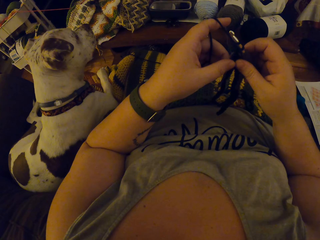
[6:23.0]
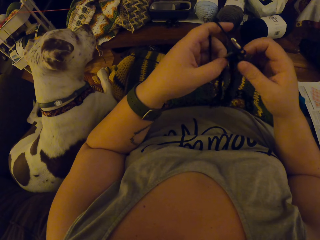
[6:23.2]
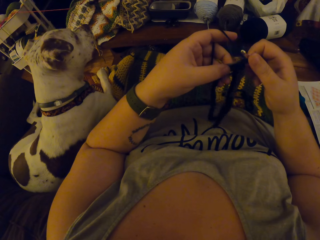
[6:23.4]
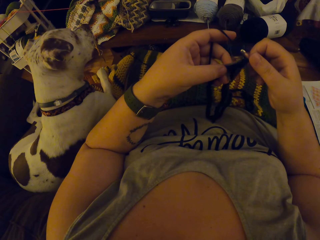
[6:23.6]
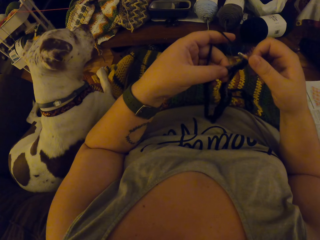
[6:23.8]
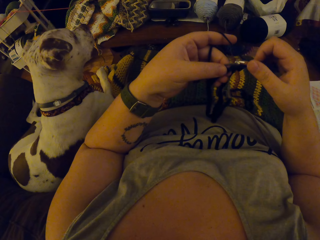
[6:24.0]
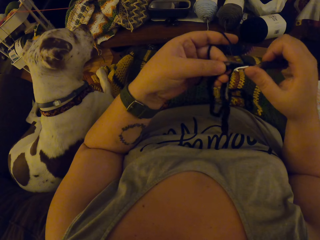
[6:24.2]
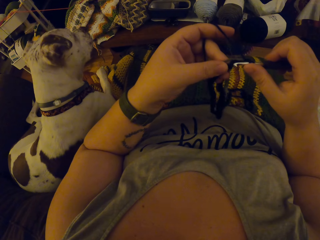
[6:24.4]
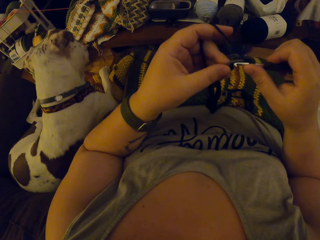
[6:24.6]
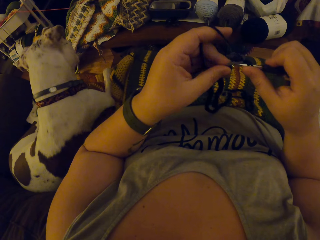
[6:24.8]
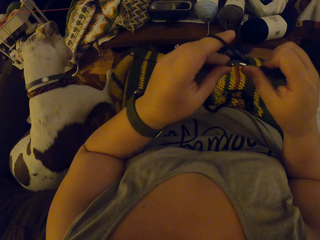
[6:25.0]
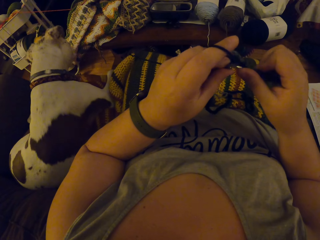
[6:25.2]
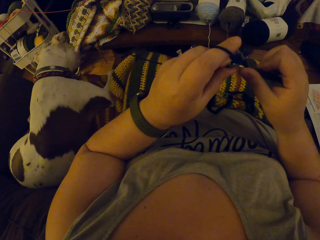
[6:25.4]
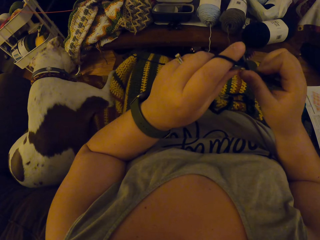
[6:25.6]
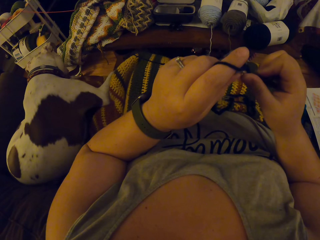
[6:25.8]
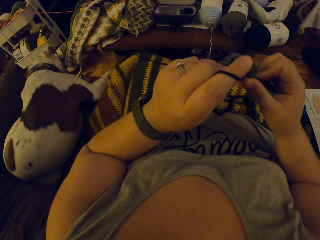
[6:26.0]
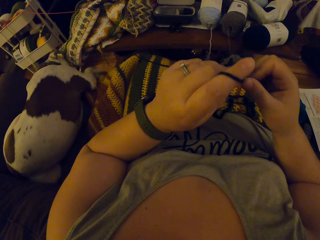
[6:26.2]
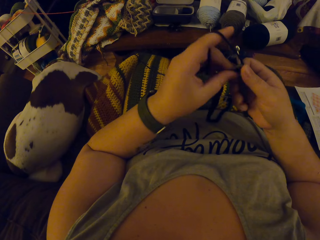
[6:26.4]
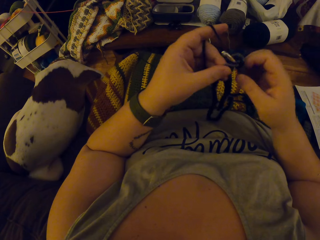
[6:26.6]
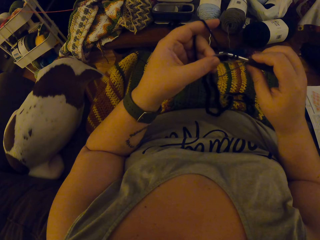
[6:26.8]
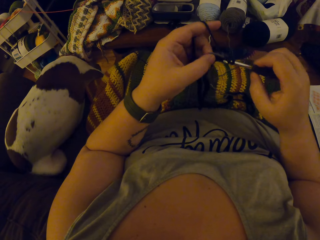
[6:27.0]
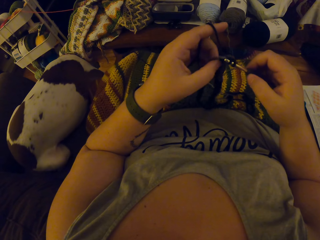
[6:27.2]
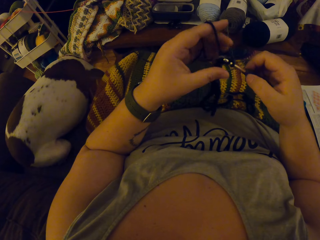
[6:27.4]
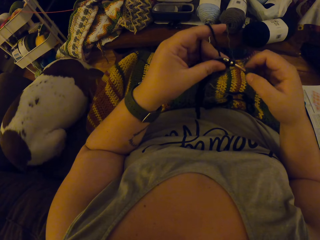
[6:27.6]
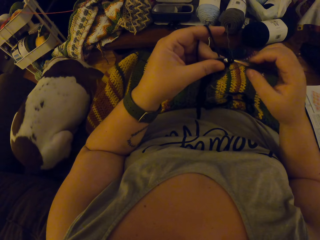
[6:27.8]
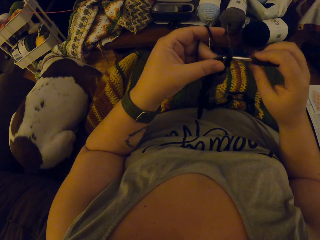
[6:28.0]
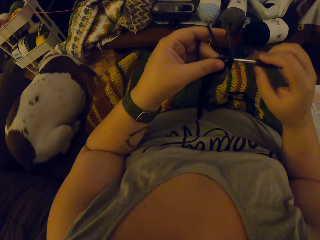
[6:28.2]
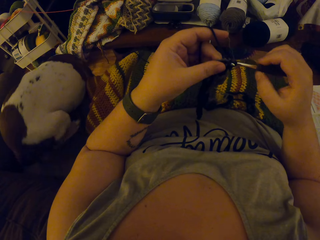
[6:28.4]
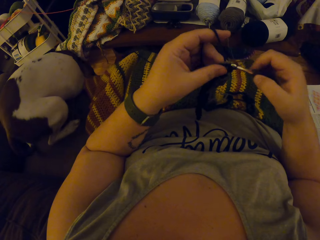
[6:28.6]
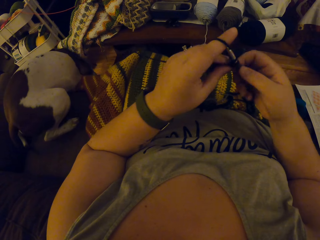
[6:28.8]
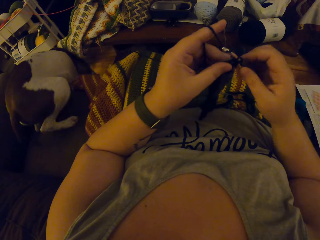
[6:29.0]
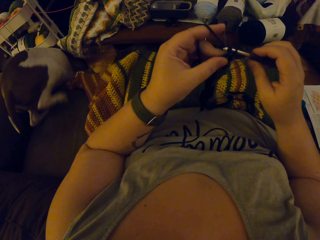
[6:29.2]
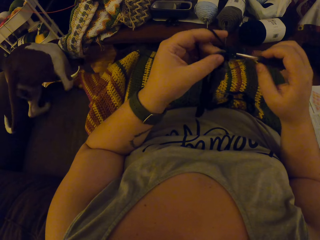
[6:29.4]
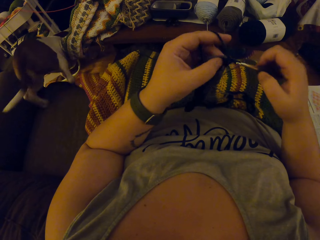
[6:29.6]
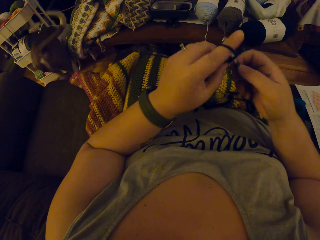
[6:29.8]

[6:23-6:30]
The camera wearer knits with a knit needle.

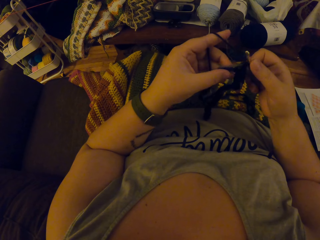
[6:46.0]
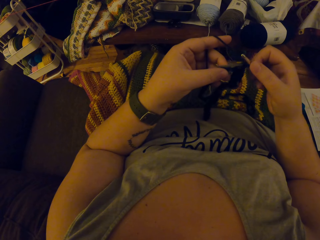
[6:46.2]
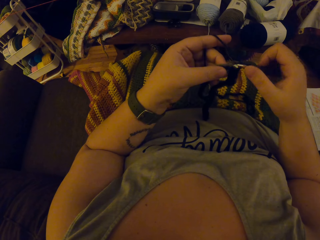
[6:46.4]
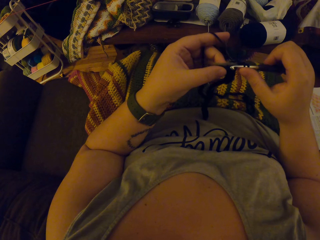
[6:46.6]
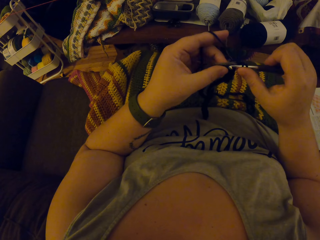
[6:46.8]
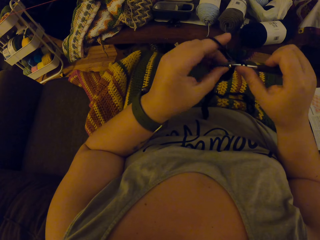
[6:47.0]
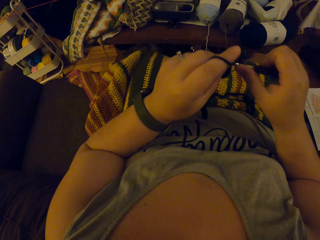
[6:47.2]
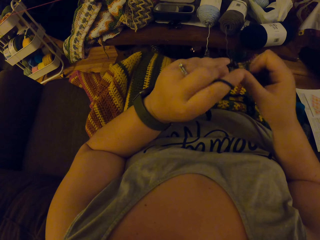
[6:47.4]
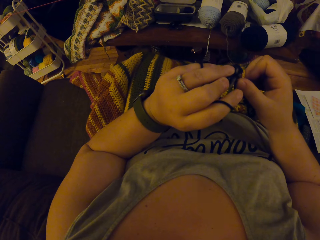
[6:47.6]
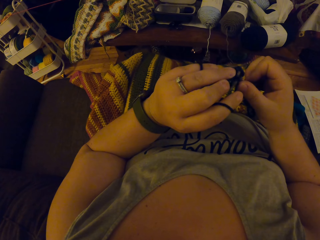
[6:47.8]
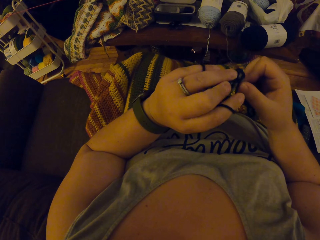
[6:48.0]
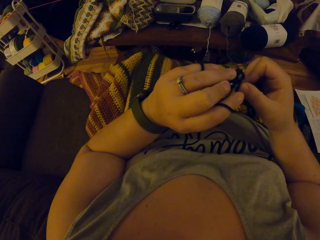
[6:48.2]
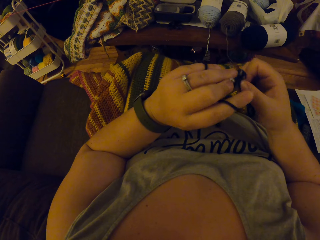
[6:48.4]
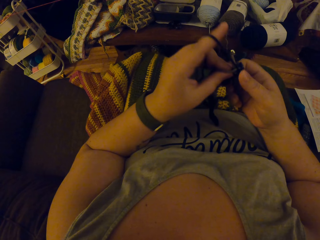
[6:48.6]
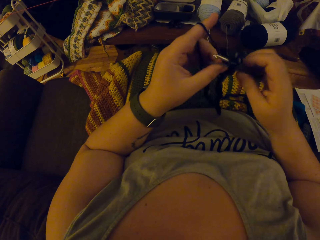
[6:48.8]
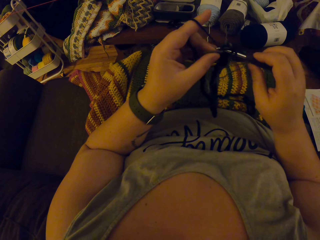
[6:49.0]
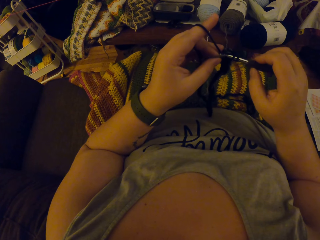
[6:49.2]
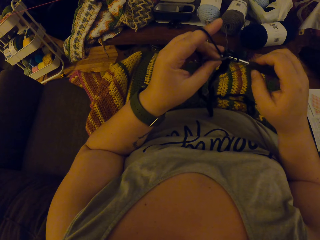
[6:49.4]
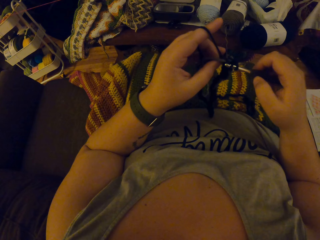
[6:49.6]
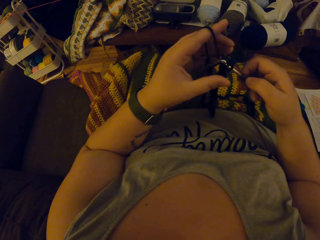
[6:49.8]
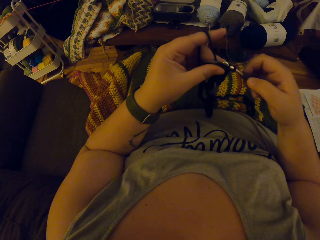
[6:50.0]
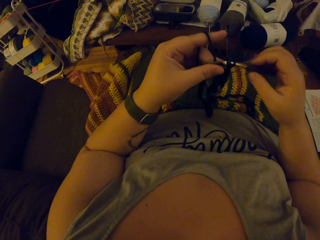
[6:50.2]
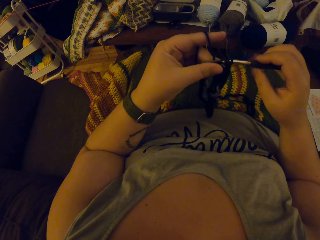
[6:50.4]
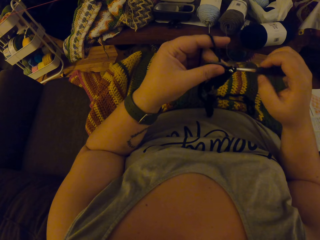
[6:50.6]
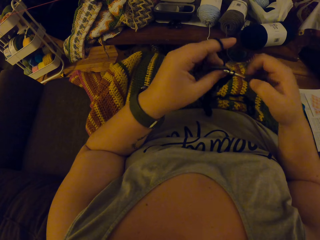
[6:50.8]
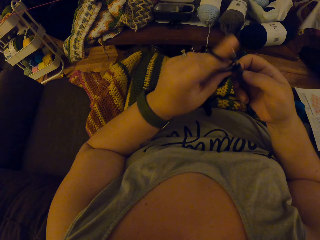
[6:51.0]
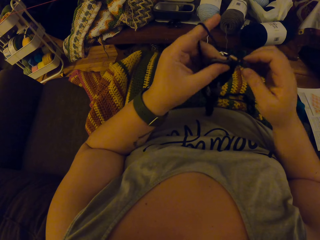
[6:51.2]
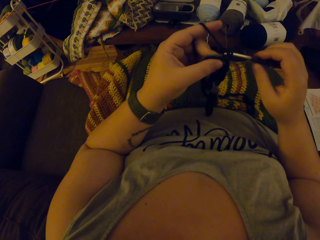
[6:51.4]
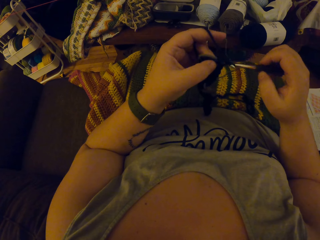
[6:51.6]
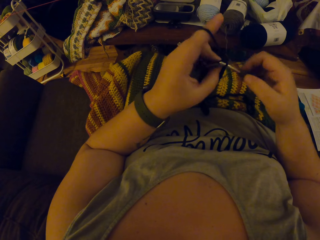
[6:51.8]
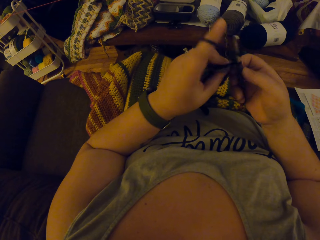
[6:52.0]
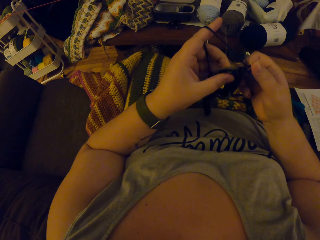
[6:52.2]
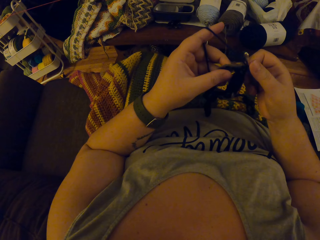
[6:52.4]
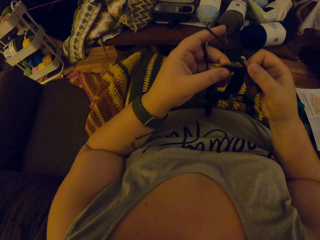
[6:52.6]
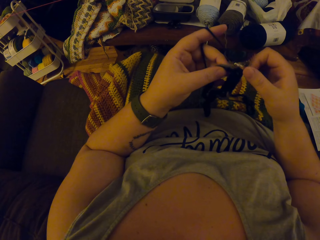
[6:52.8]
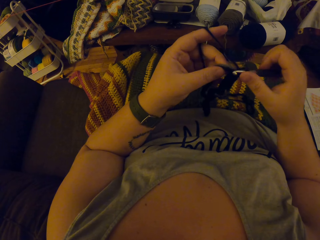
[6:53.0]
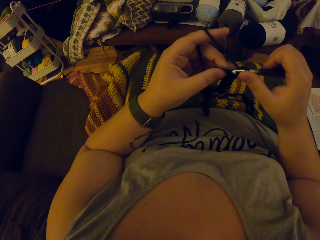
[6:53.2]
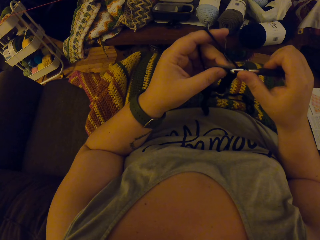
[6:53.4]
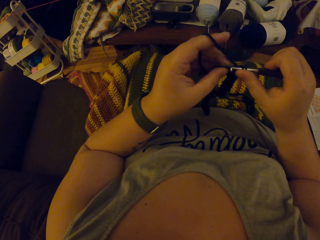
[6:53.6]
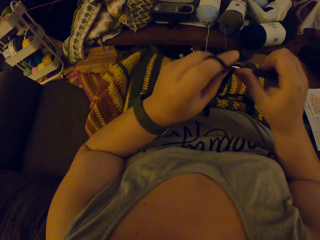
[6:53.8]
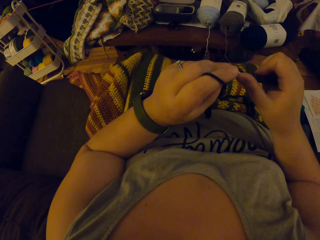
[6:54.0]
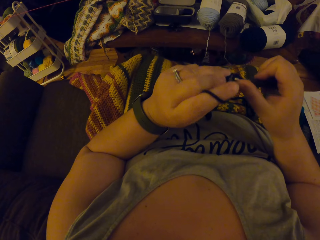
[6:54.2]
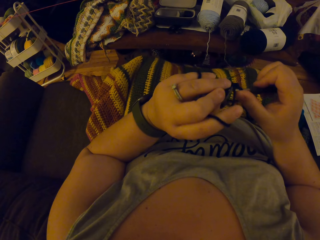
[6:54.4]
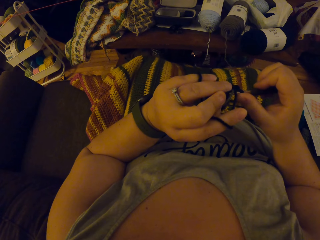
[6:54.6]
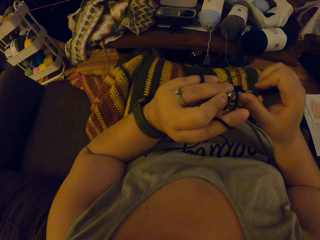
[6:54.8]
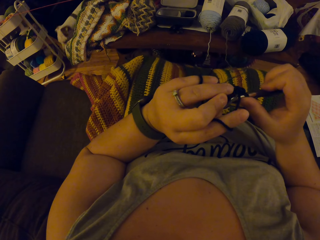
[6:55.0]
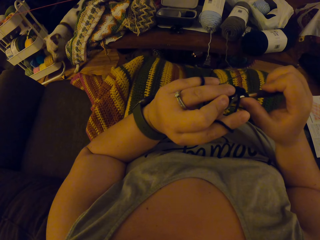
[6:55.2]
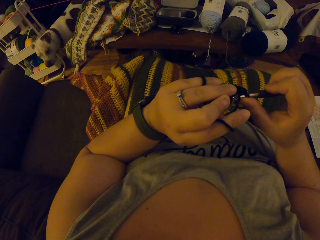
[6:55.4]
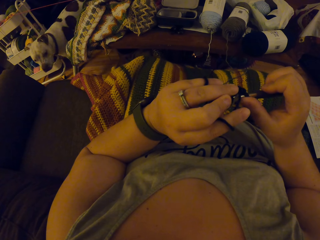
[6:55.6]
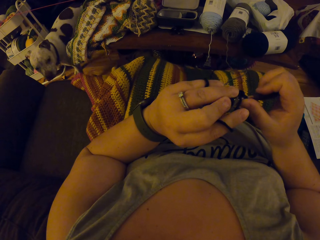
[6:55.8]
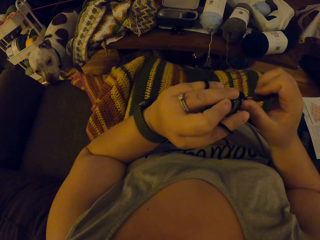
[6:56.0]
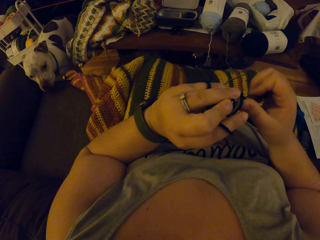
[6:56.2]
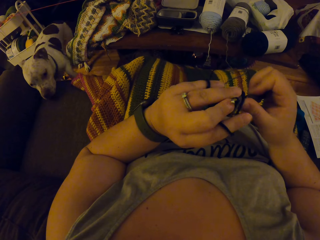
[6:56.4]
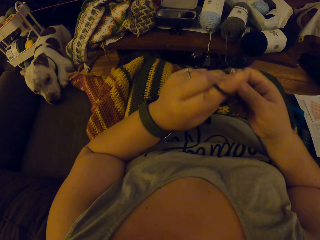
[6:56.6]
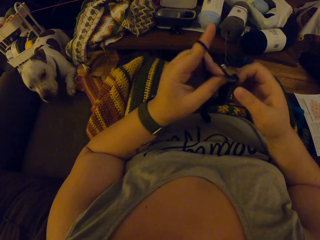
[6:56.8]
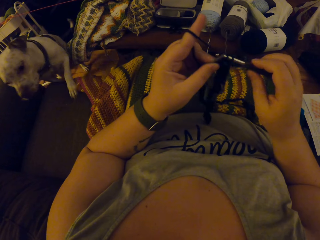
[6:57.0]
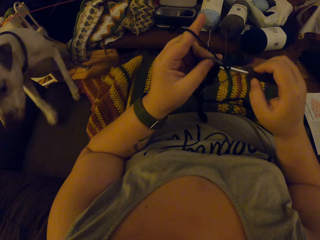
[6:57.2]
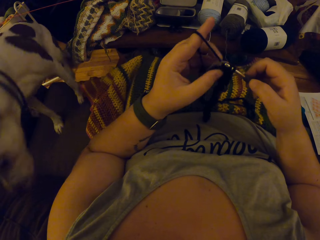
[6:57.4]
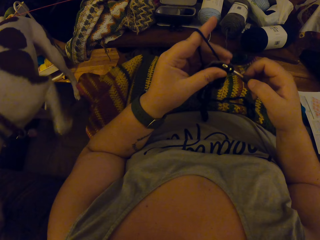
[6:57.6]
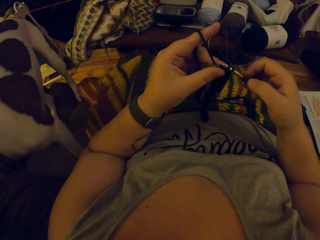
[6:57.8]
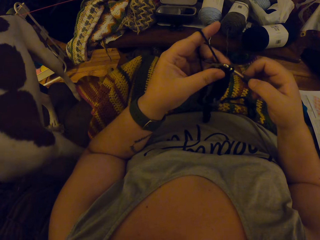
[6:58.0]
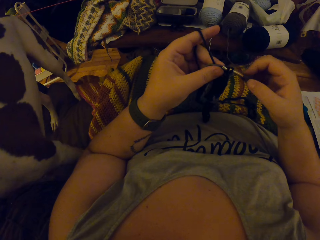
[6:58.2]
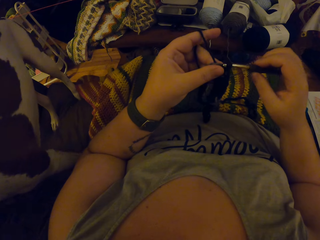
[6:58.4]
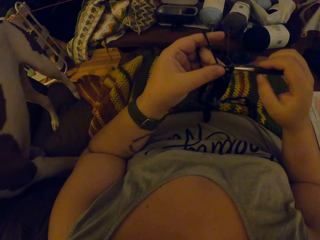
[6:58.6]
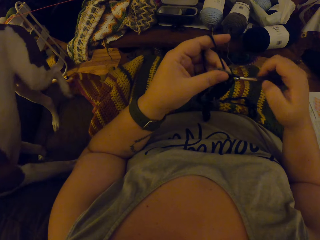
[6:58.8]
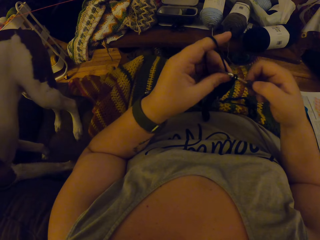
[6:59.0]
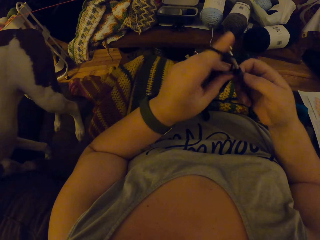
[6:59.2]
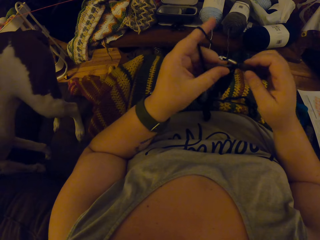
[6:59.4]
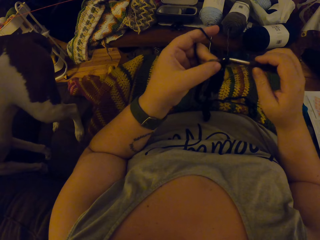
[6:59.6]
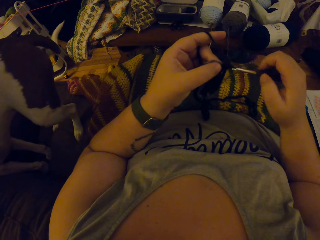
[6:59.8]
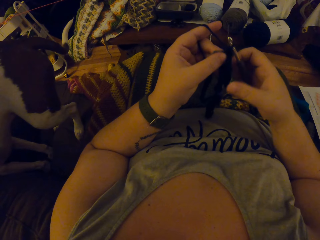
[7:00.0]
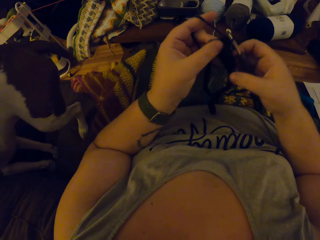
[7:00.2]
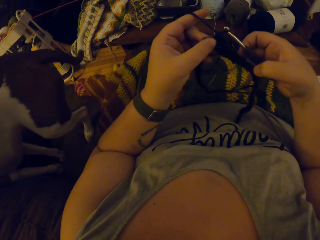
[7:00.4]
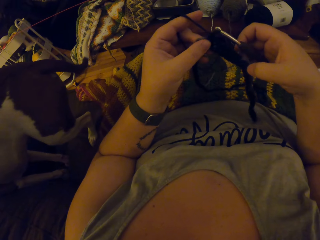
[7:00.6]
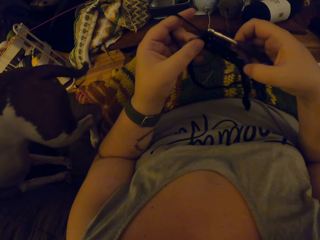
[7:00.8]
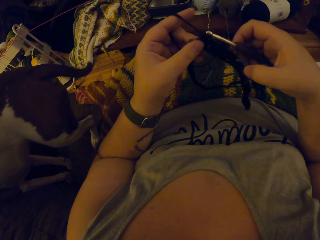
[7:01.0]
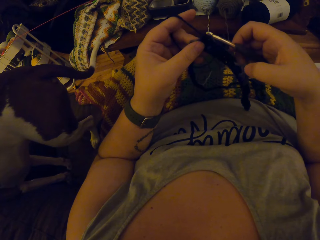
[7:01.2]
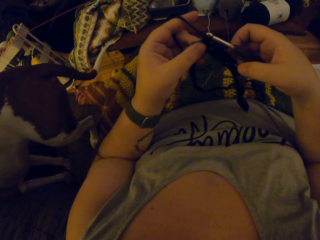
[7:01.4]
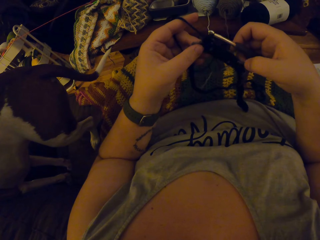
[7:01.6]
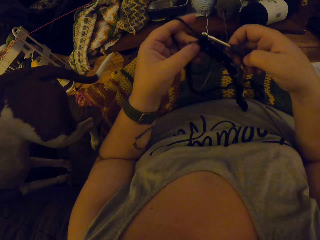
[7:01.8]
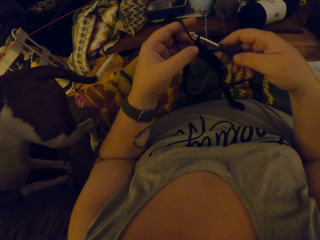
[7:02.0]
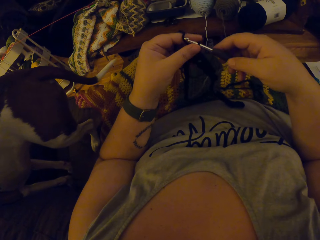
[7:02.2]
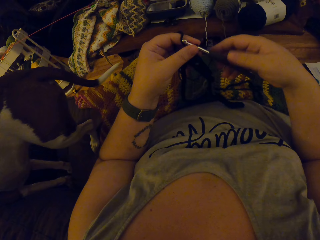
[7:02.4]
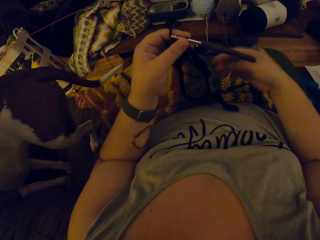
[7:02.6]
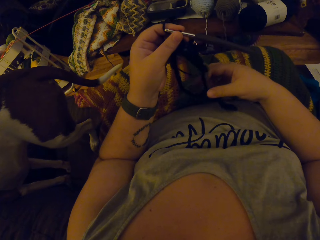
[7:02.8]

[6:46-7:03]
The camera wearer inspects the cloth. They knit with a knit needle. They inspect the cloth. They knit with the knit needle. They inspect the cloth.
